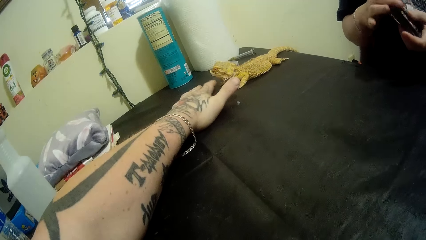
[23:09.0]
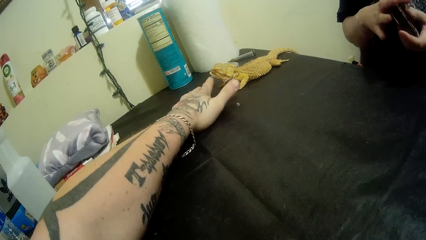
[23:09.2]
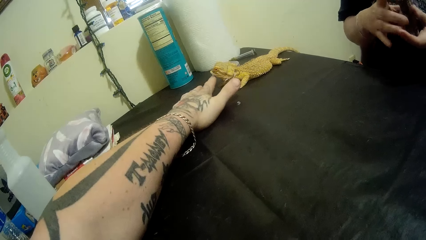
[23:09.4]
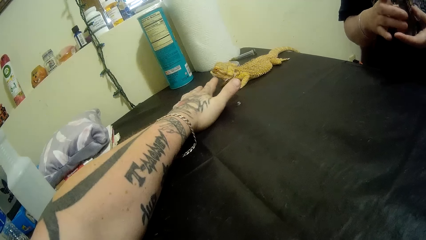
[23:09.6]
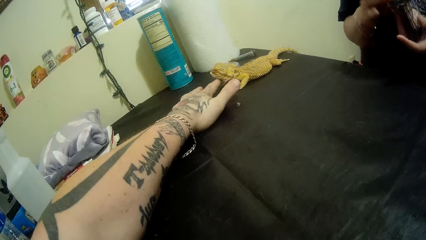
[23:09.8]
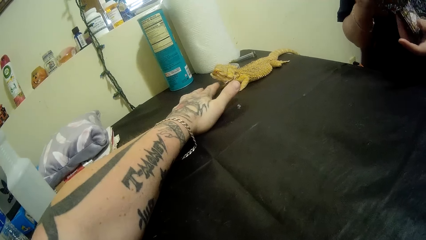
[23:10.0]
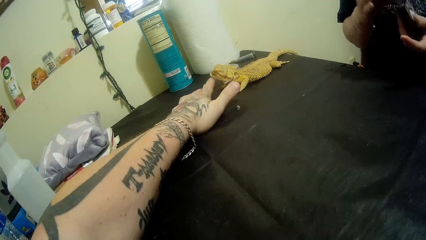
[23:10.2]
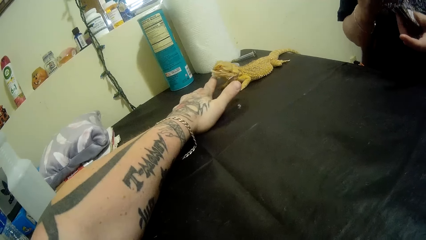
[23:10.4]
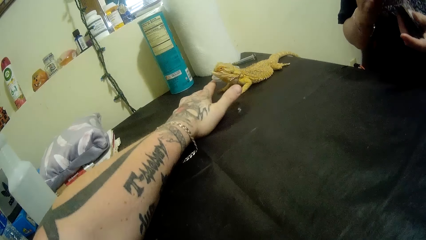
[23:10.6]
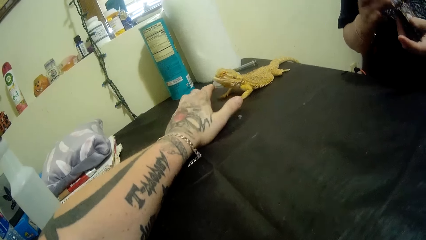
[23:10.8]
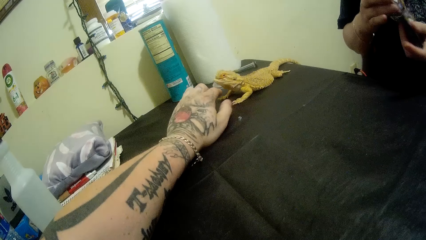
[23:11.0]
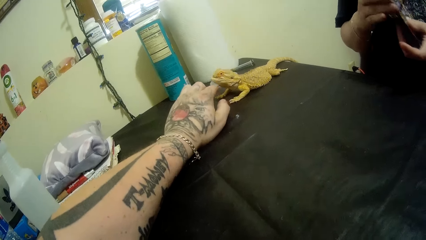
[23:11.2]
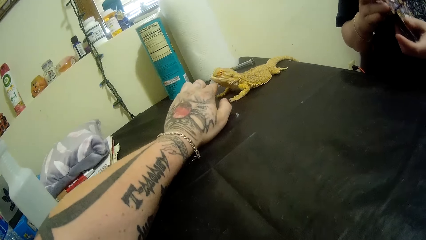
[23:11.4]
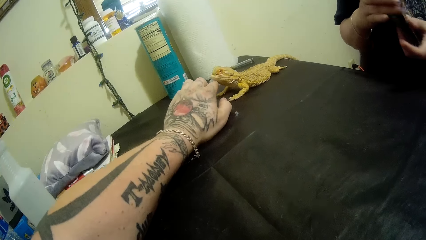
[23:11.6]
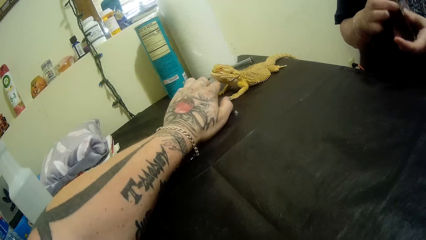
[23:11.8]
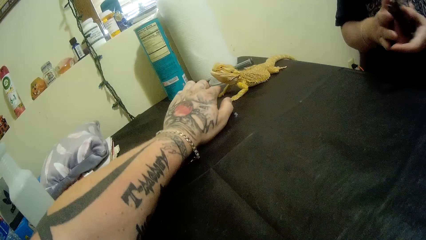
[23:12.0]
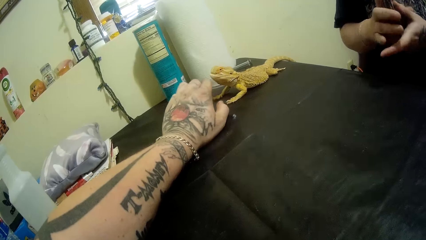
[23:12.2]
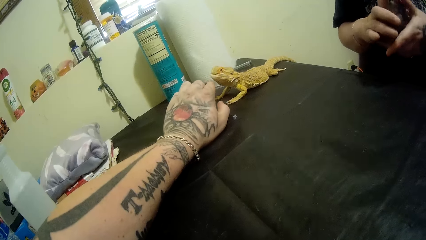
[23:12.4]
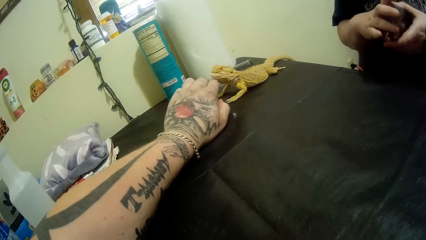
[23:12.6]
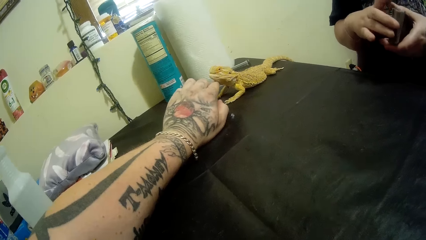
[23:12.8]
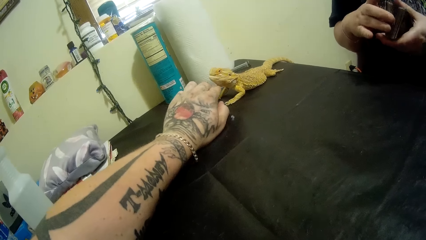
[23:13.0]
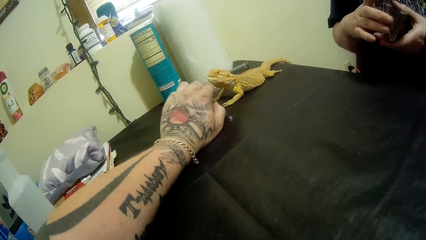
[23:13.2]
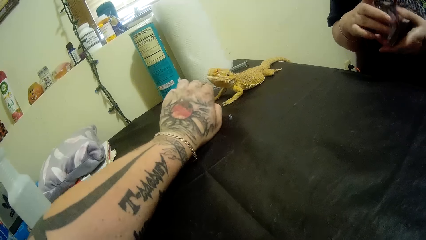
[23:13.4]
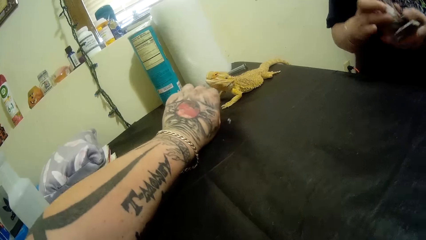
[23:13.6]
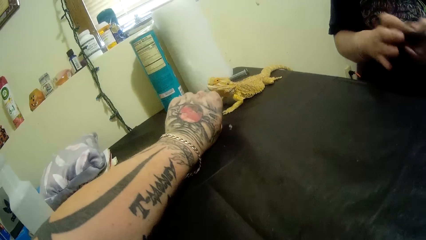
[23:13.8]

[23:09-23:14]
The camera wearer touches the lizard.

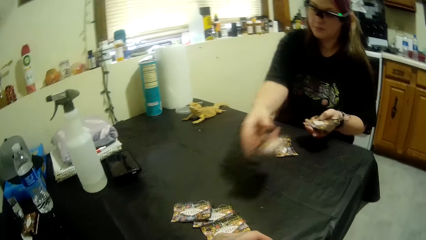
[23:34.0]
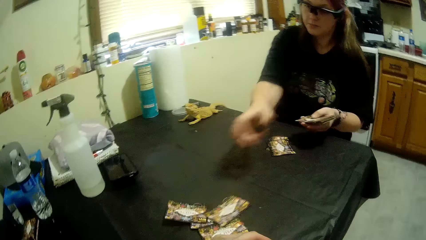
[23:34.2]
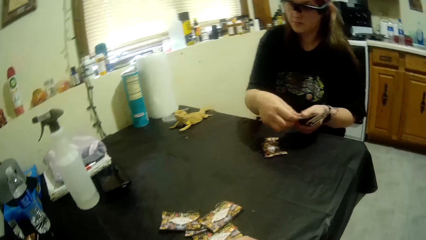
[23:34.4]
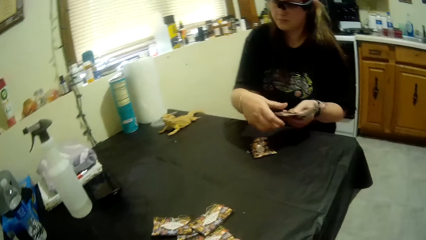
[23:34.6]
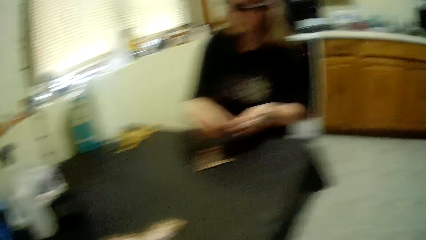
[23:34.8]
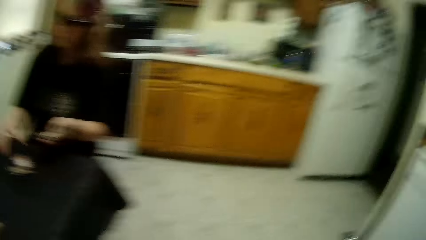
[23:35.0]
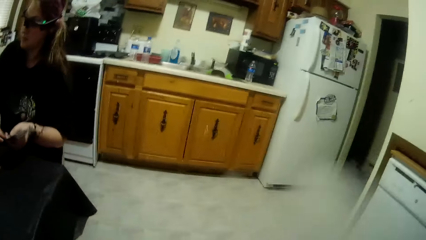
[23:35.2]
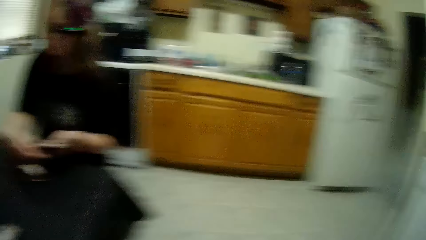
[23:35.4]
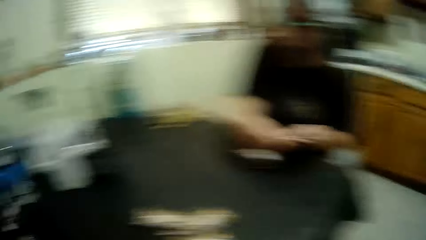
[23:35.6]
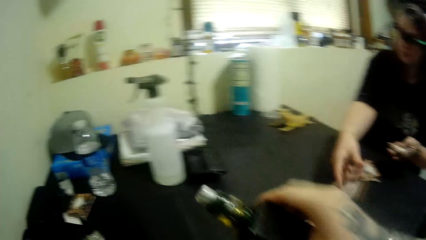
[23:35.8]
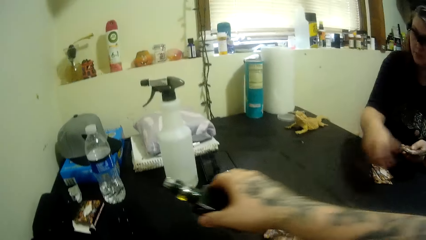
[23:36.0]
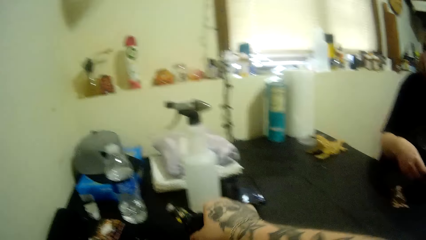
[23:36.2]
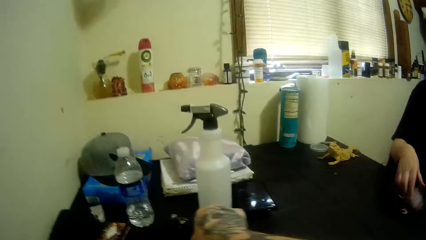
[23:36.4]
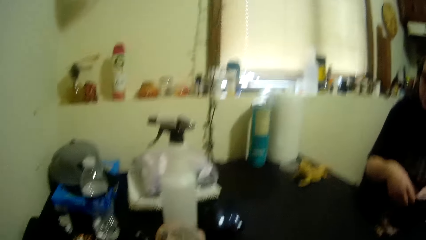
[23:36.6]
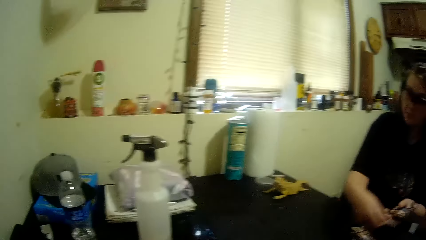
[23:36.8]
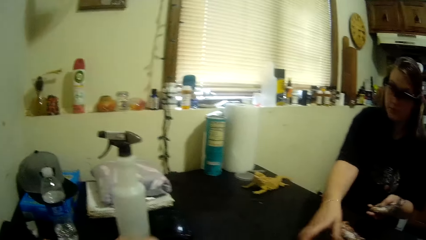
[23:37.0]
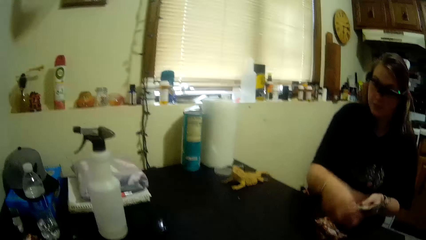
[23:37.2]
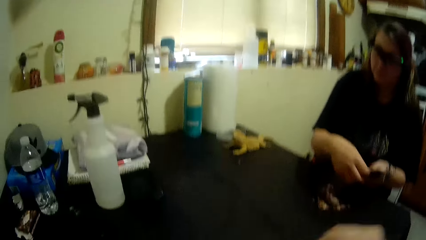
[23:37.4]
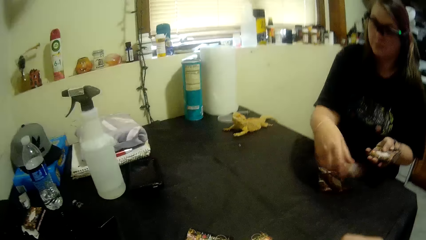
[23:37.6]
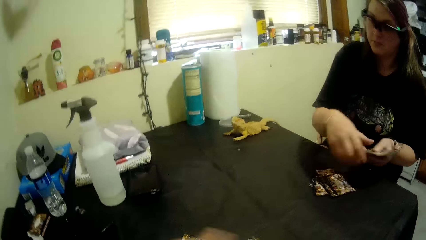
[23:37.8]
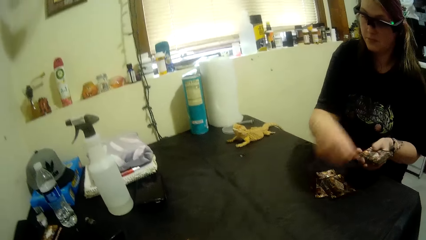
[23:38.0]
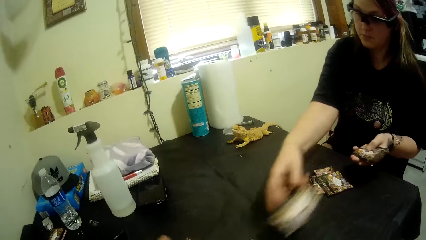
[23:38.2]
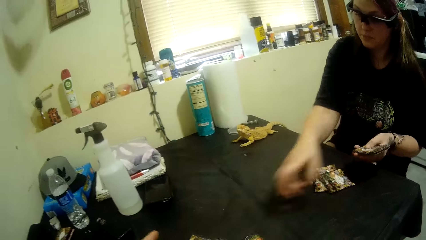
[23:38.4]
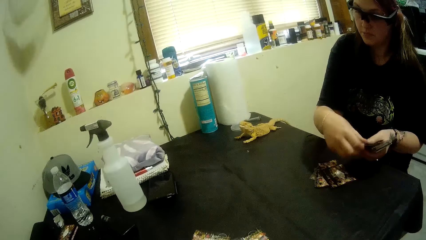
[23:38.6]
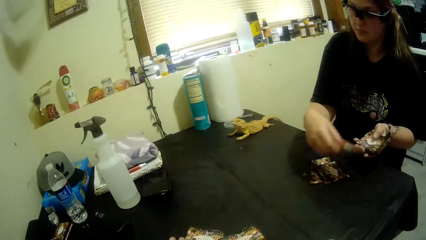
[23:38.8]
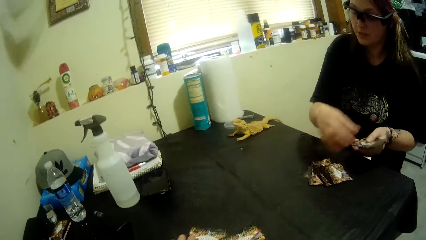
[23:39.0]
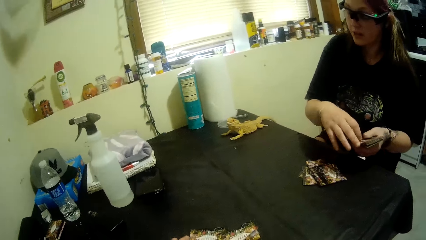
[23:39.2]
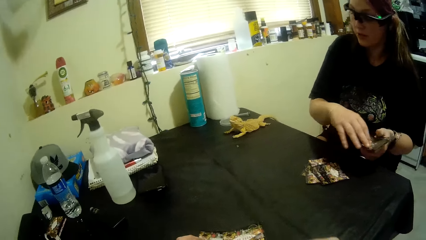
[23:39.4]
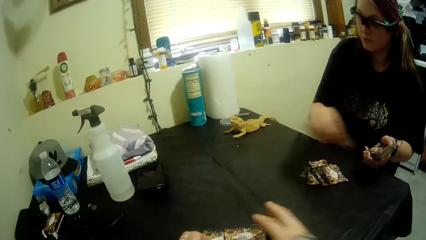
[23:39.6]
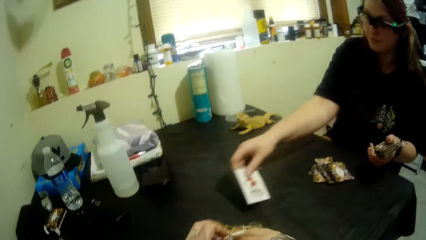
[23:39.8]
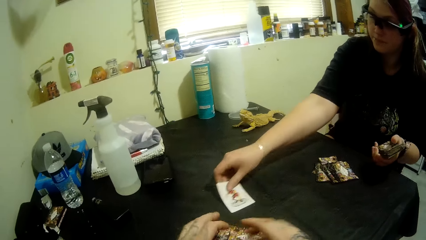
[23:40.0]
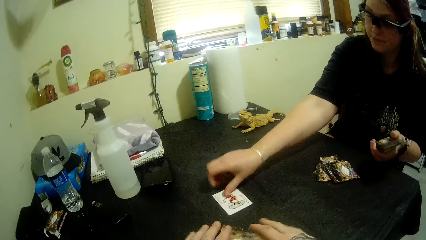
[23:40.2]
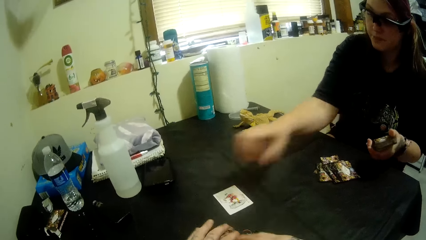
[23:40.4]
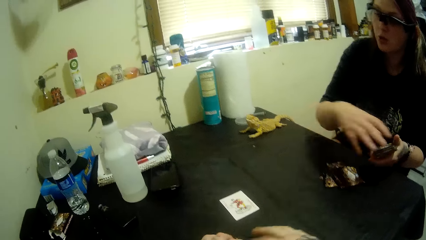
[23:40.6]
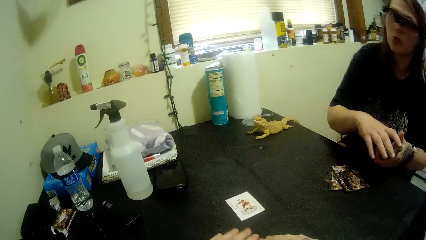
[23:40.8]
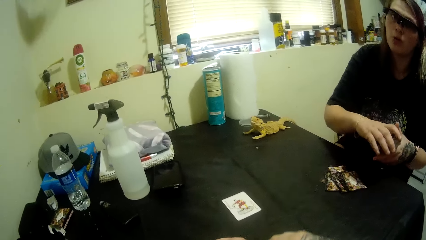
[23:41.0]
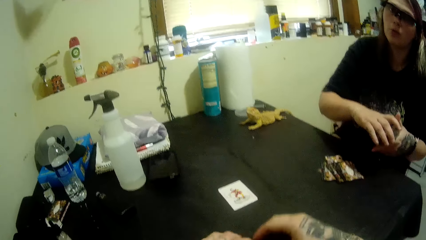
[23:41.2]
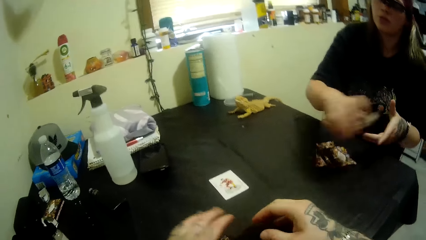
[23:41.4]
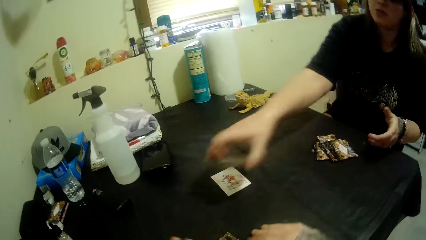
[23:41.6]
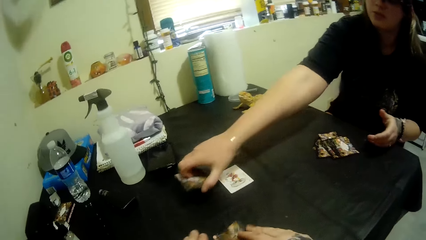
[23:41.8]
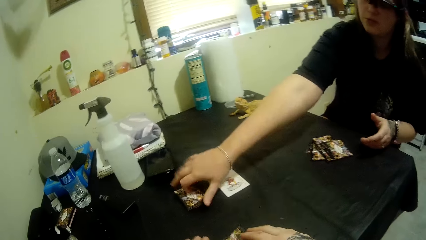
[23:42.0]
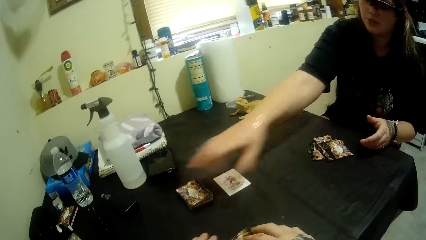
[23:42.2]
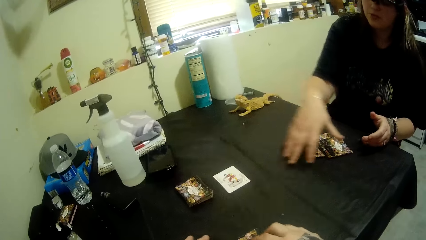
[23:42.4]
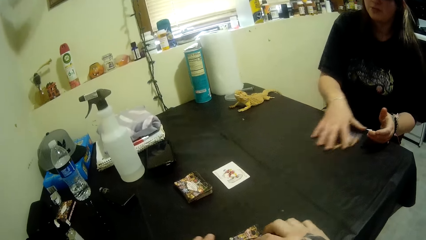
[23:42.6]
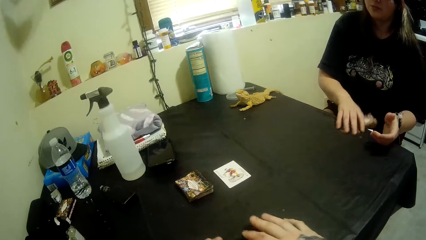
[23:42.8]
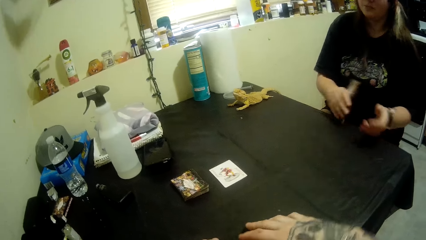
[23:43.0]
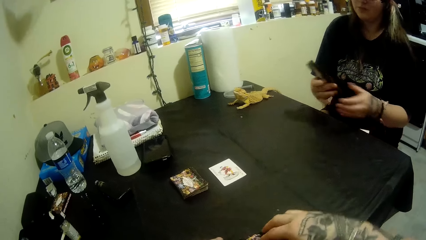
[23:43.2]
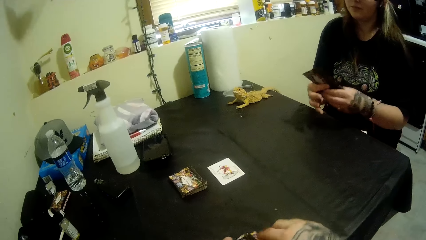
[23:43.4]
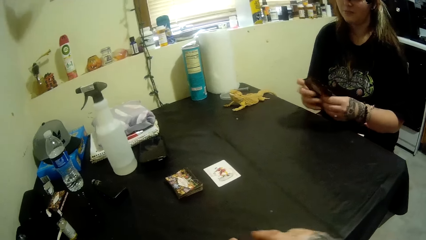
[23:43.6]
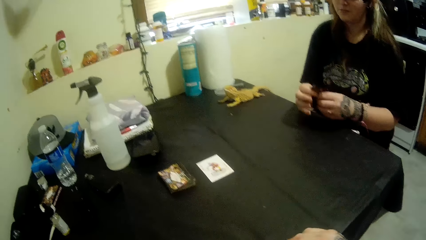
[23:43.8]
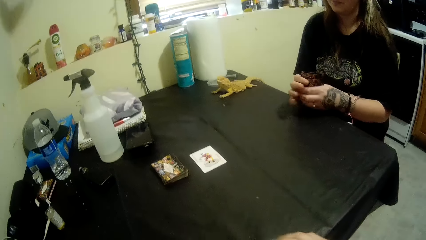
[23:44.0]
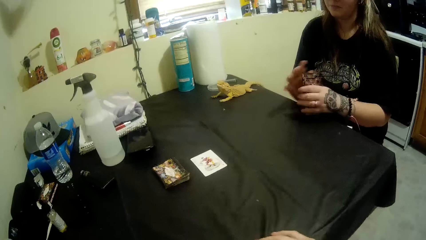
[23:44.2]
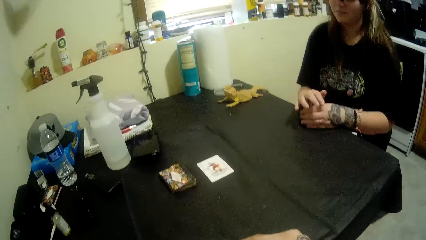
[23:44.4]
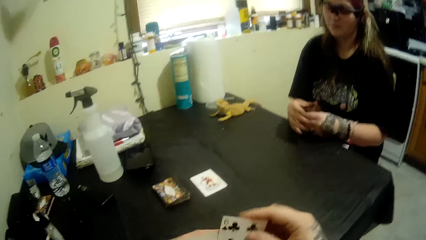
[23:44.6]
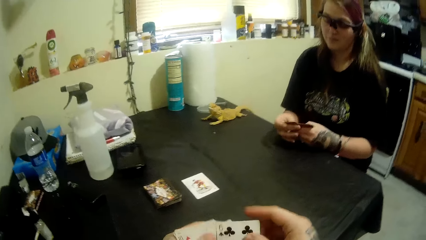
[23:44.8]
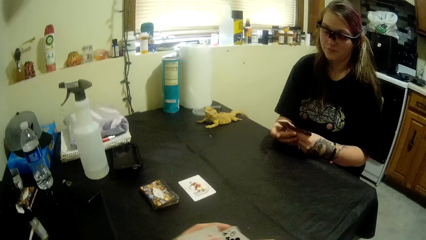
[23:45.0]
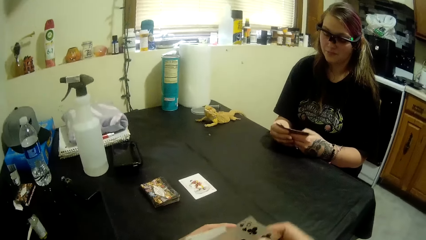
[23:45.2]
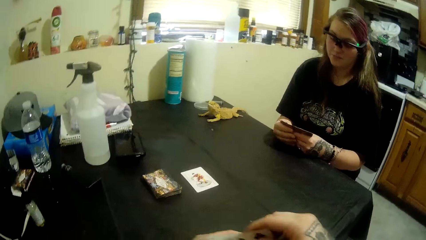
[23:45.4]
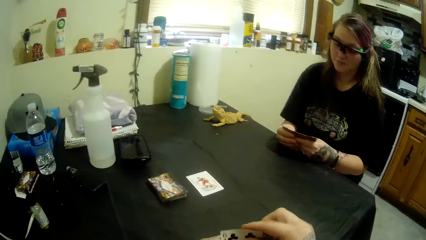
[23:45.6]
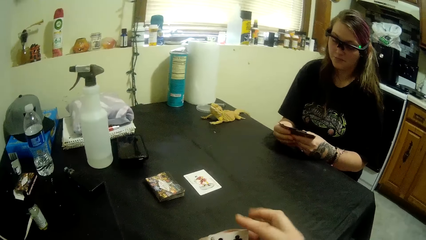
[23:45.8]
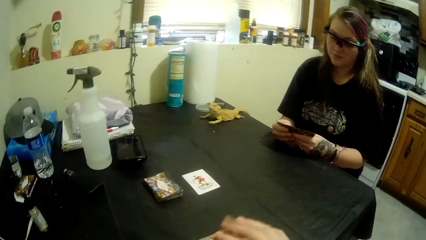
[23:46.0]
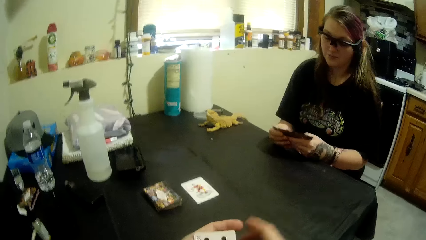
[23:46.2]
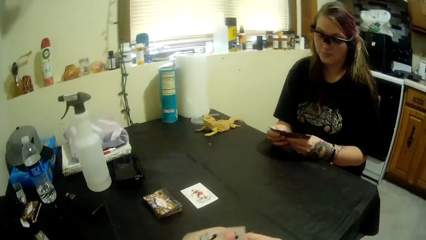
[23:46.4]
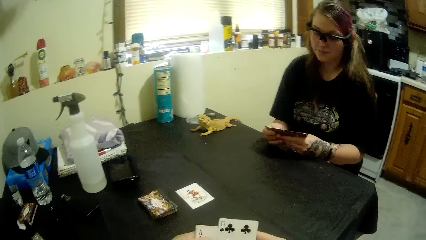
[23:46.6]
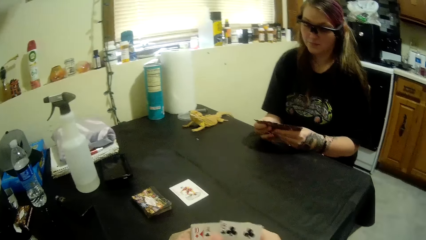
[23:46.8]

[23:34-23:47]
The camera wearer exhales the smoke. They put a bottle of oil on the table. A woman puts cards on the table. The camera wearer takes the cards. The woman drops the cards, picks her cards on the table and adjusts the cards.
